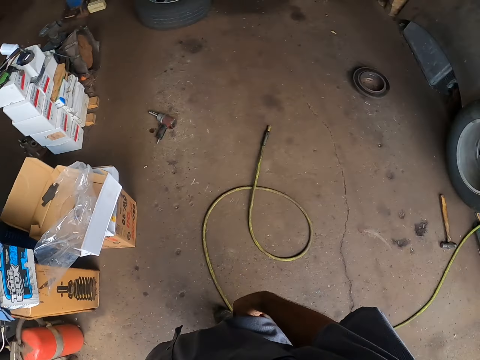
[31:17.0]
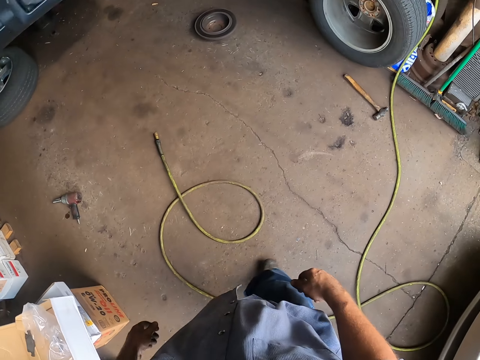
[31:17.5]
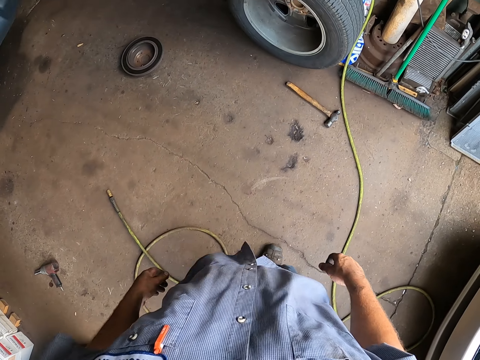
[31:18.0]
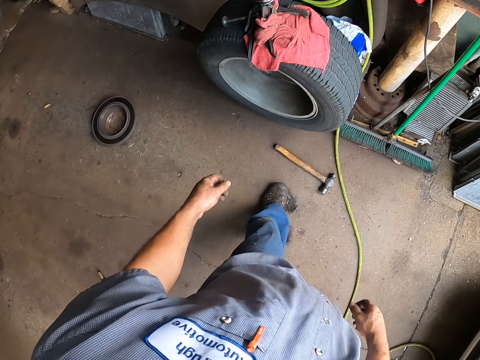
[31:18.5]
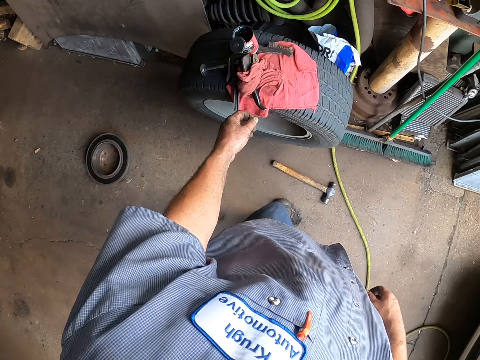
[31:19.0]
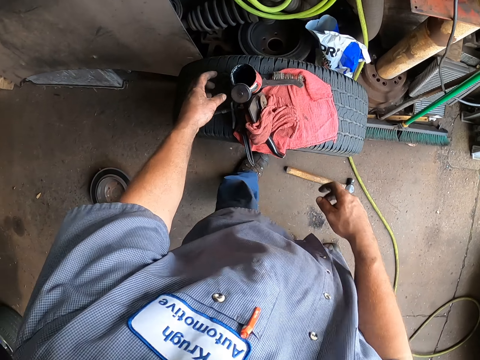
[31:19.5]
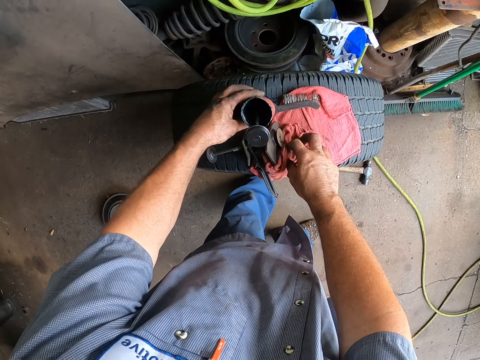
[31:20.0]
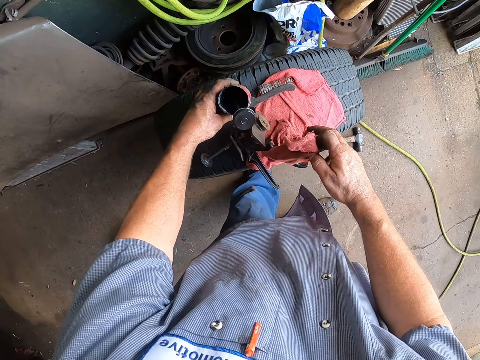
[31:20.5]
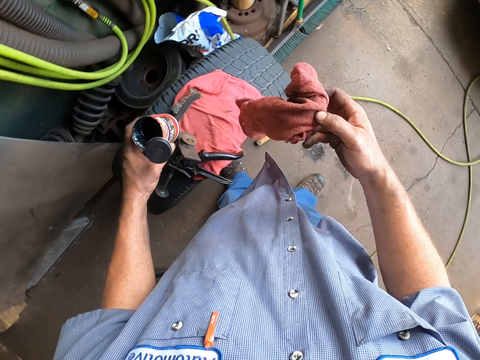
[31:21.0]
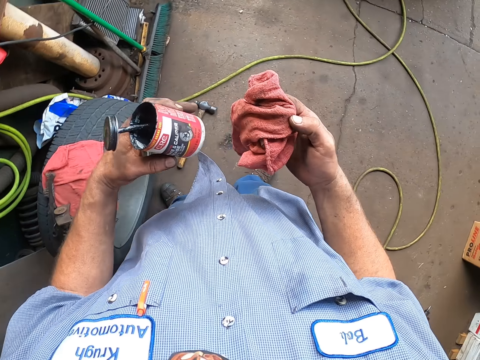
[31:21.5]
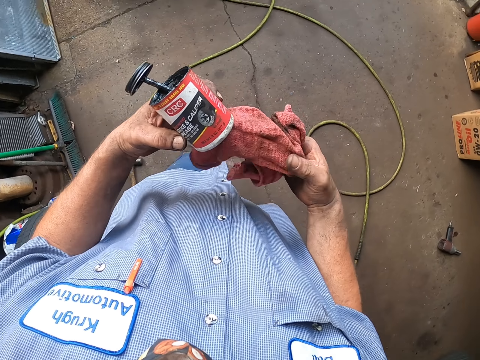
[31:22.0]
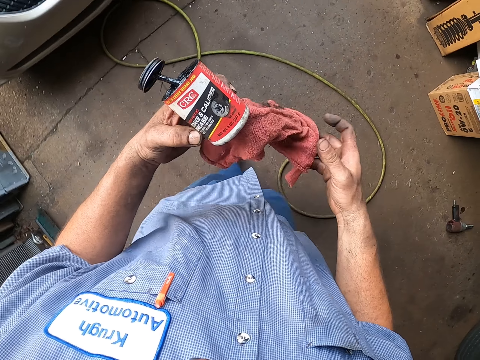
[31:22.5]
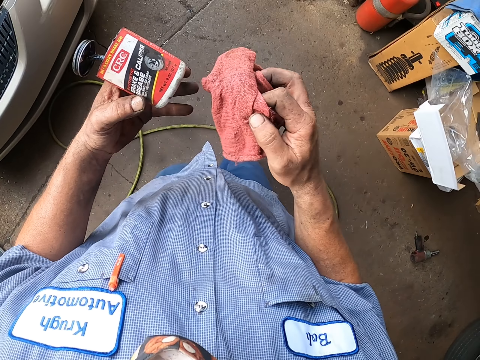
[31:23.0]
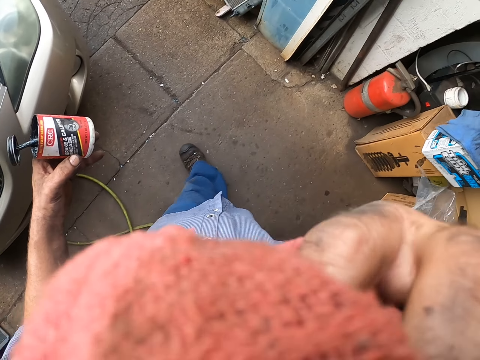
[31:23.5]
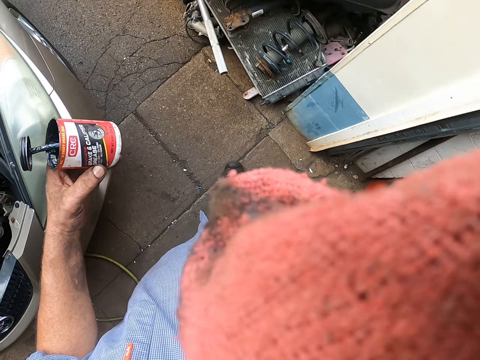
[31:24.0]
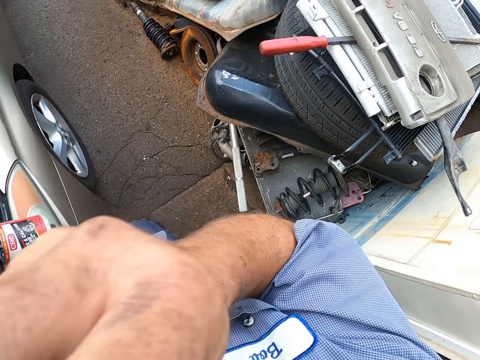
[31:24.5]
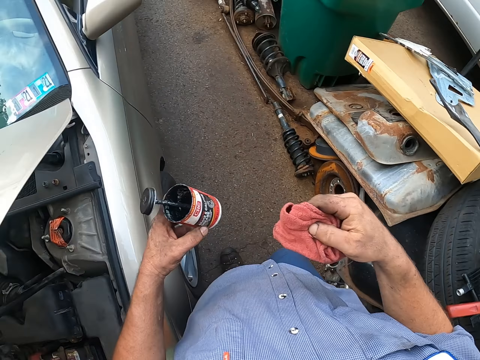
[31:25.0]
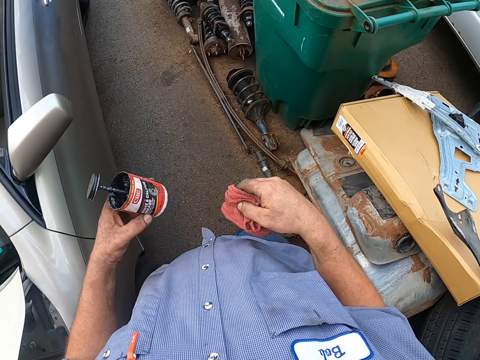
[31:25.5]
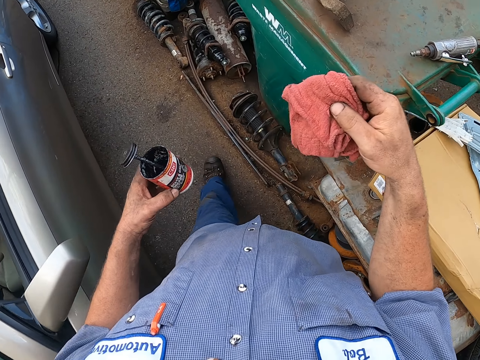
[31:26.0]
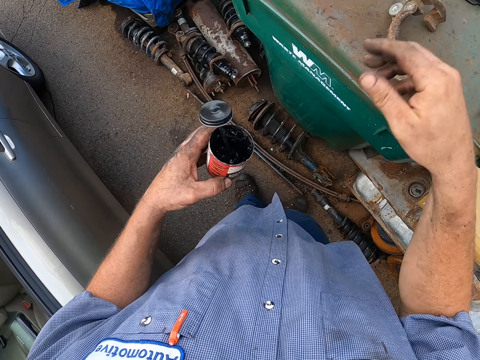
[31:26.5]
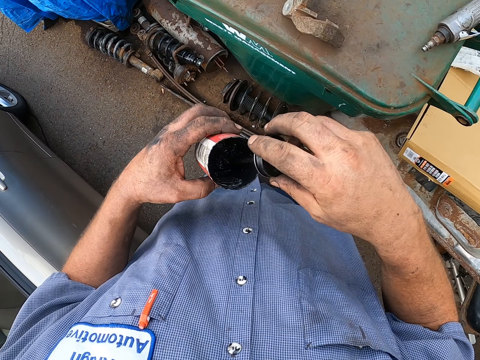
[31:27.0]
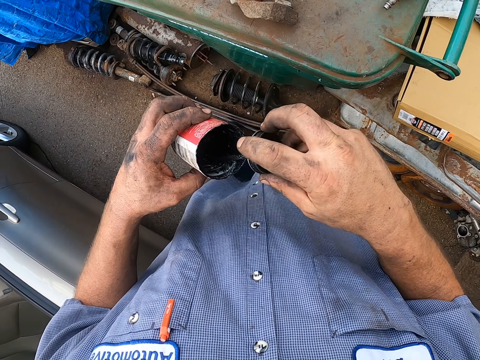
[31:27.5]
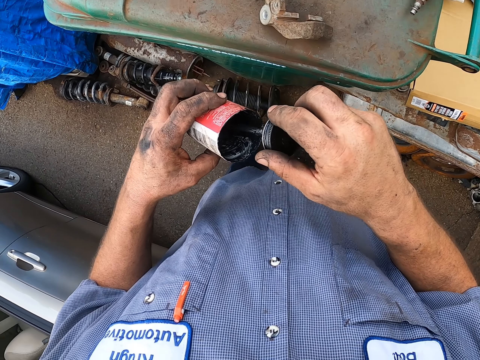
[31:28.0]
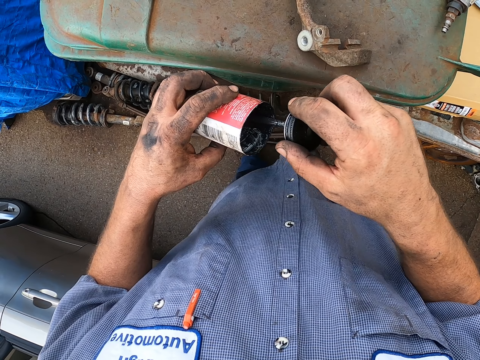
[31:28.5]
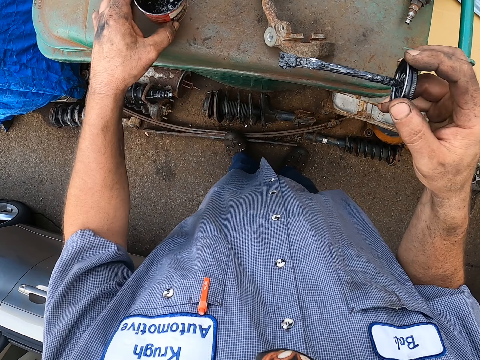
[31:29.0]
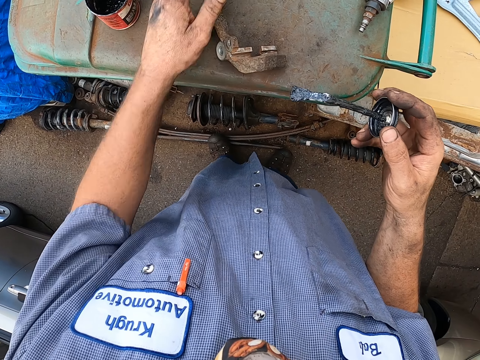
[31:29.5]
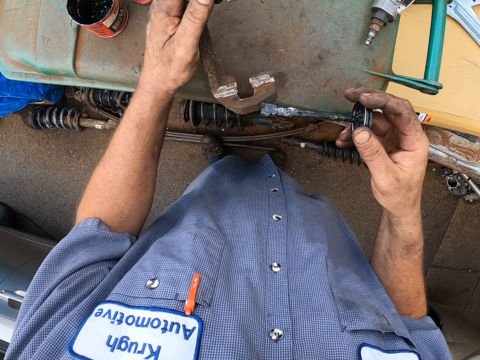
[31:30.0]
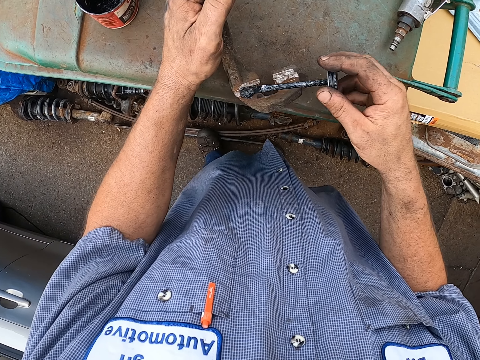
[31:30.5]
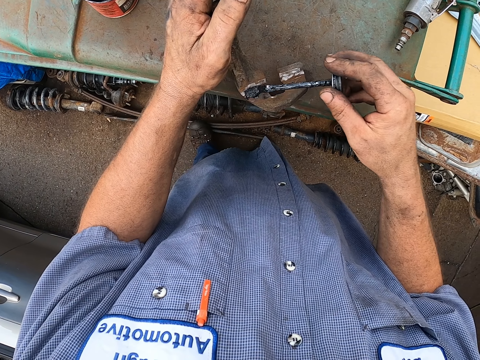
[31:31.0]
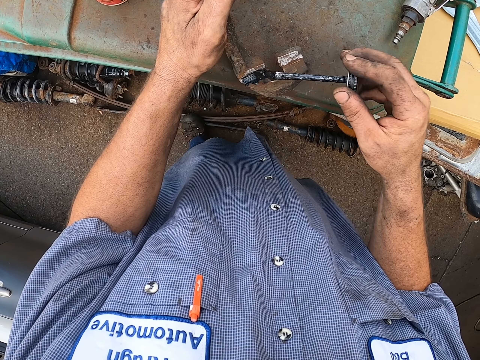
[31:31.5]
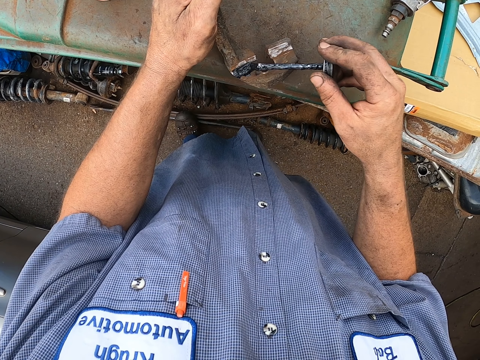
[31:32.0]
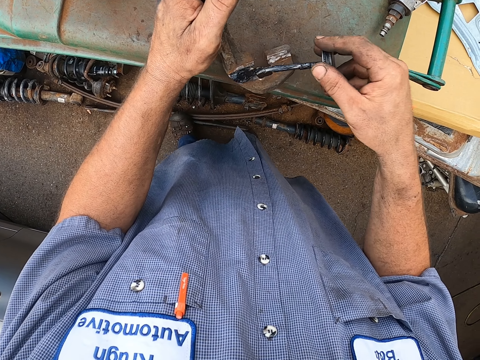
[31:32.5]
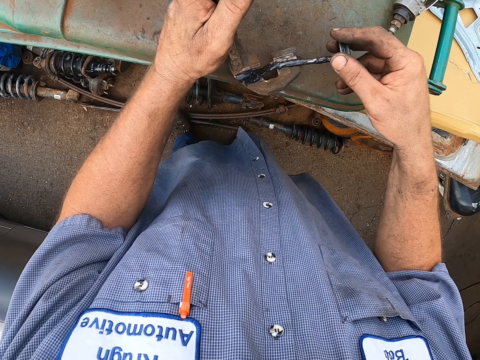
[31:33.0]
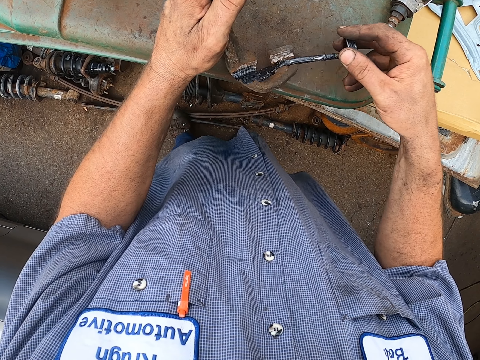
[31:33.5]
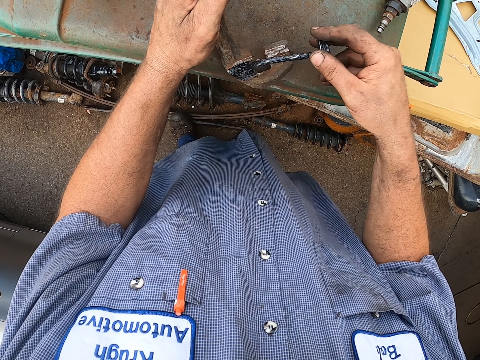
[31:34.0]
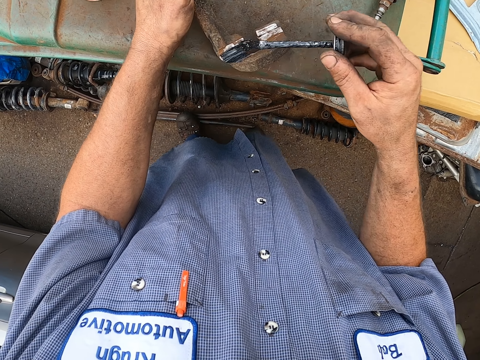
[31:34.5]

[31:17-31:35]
The camera wearer picks up an oil tin and a towel. They walk around. They wipe their face with the towel. They put the towel on the garbage bin. They remove a painting brush from the oil tin. They put the oil tin on the garbage bin. They take the metal and apply oil on the metal.

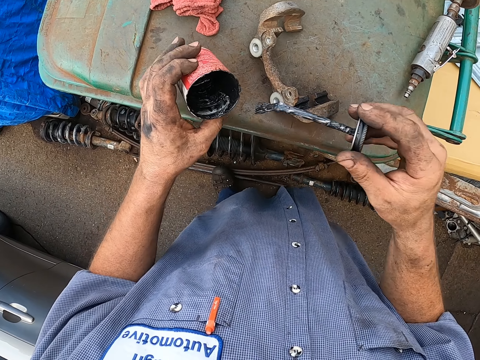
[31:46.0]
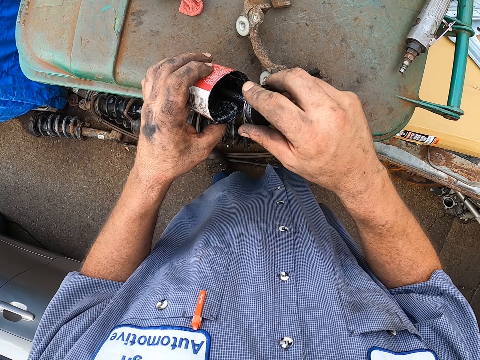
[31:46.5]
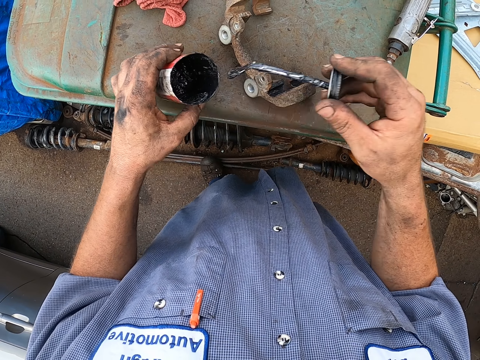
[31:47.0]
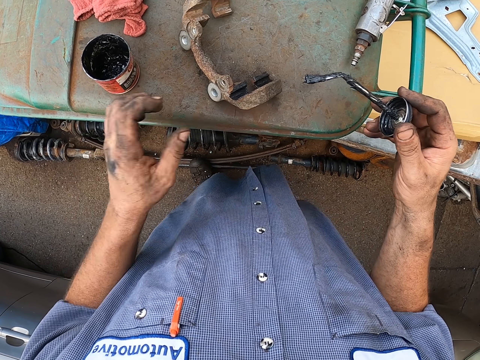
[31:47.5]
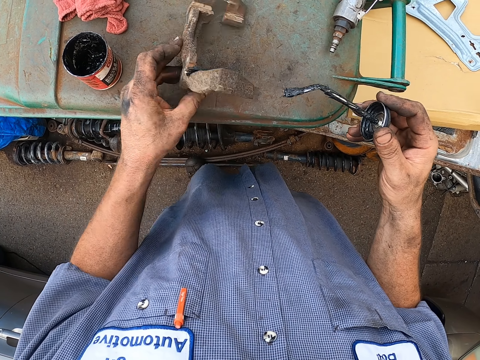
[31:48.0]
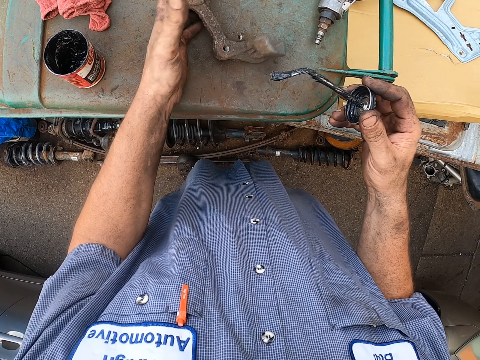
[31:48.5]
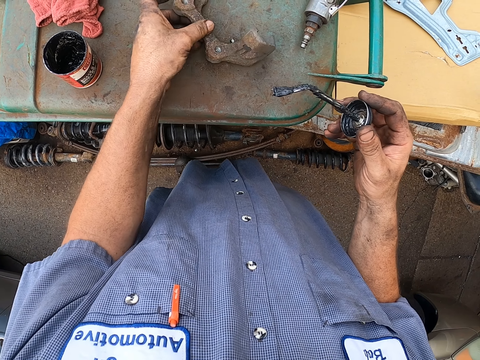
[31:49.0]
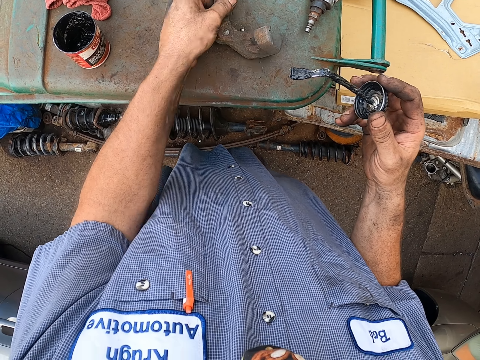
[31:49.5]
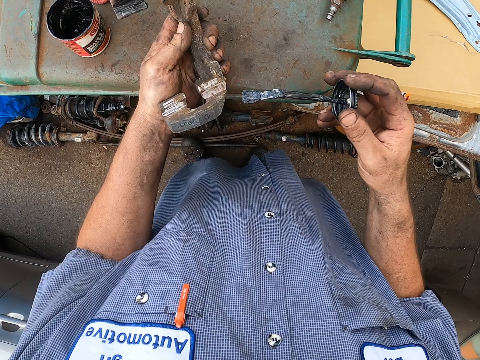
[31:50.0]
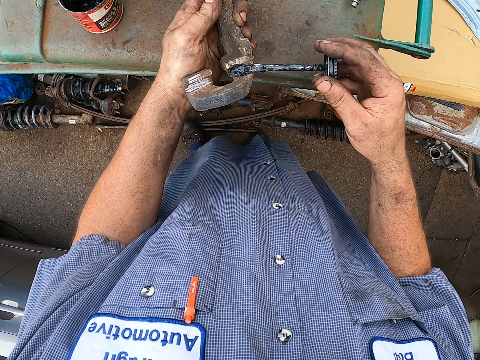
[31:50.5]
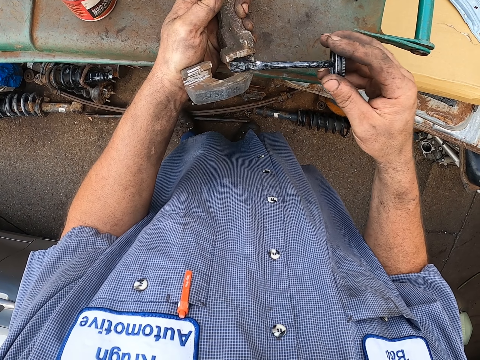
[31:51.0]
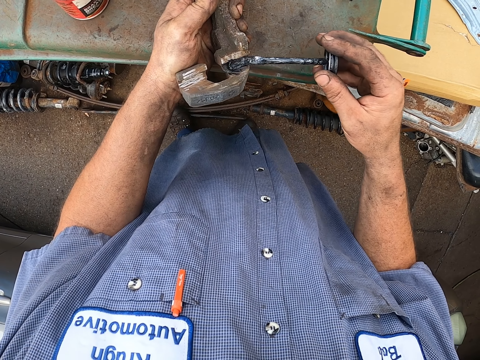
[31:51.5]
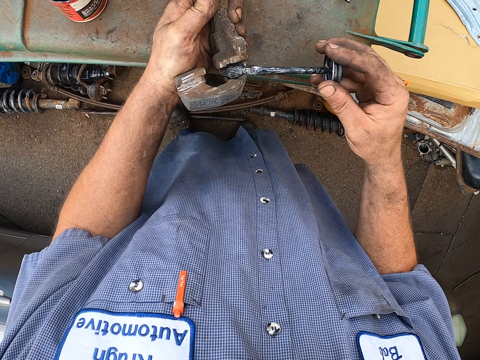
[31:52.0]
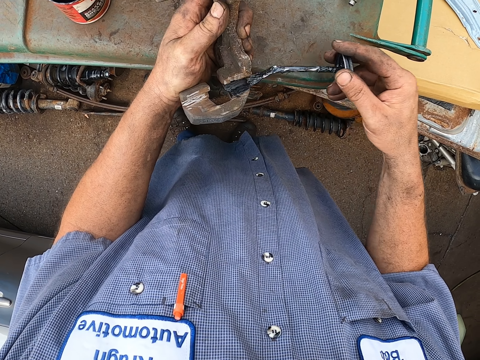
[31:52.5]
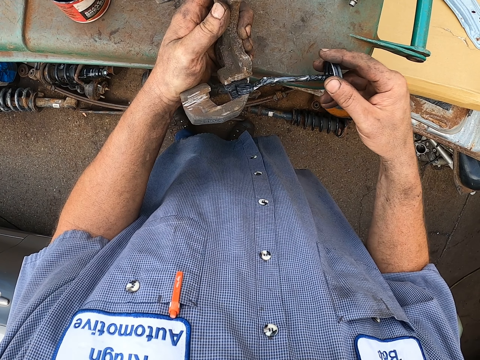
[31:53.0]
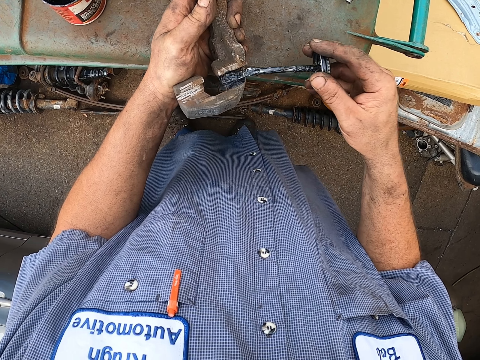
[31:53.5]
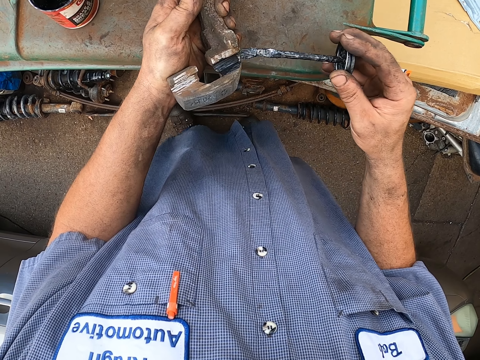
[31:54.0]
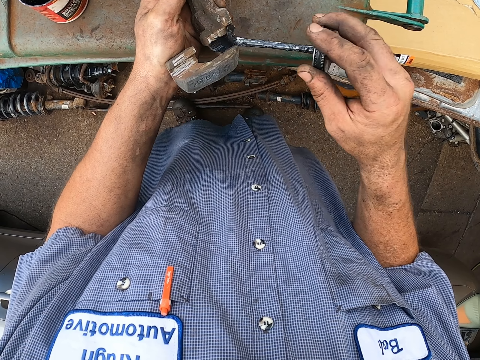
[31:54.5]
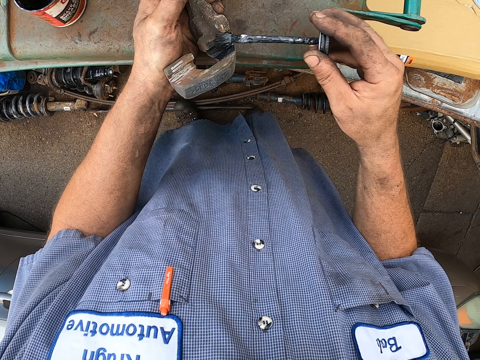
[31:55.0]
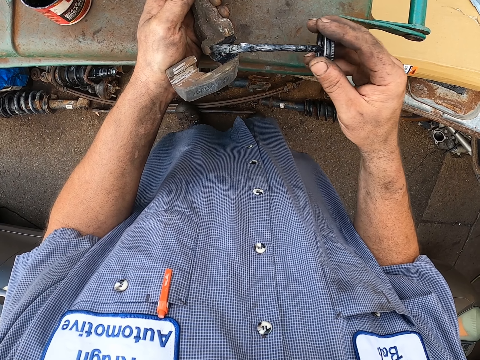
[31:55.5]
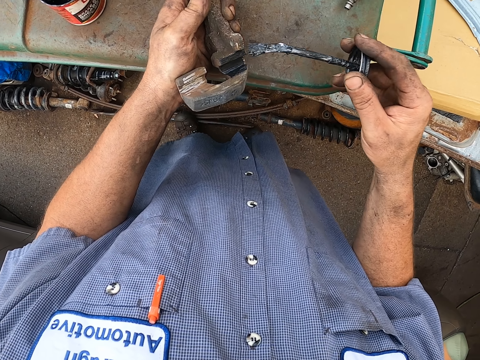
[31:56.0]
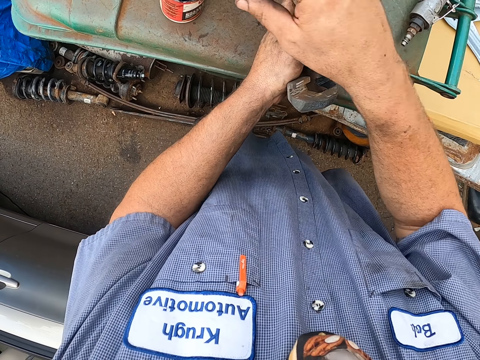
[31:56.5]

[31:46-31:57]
The camera wearer picks up the grease tin from the dustbin lid. They scoop the grease from the tin with the brush. They insert the brush in the tin. They pick up the brake caliper bracket from the dustbin lid. They turn the brake caliper bracket on the dustbin lid. They pick up the brake caliper bracket from the dustbin lid. They apply the grease on the brake caliper bracket with the paint brush.
